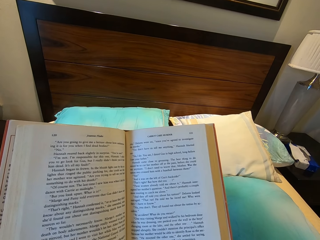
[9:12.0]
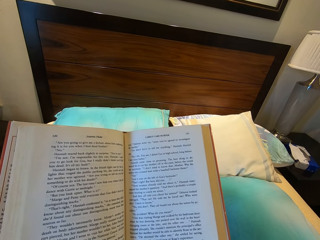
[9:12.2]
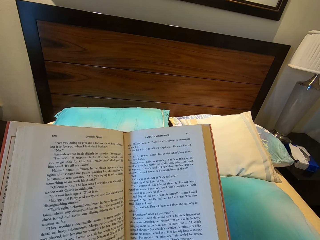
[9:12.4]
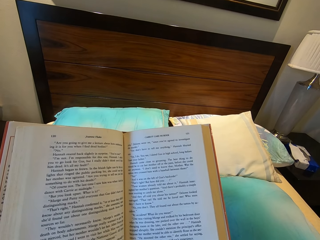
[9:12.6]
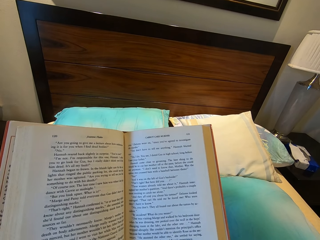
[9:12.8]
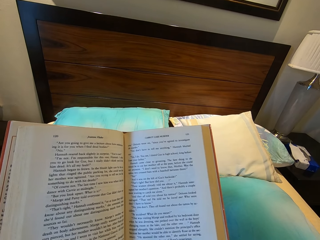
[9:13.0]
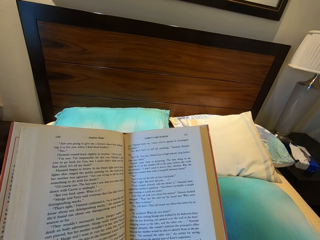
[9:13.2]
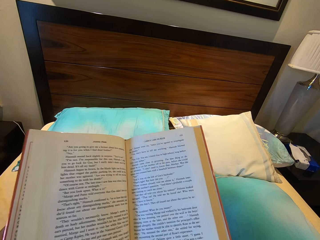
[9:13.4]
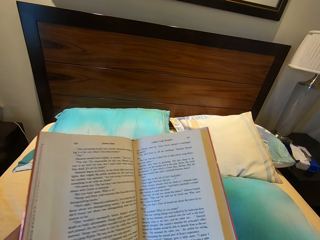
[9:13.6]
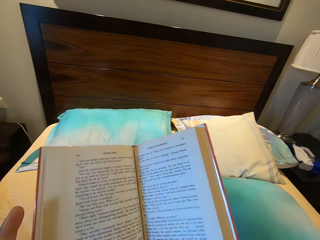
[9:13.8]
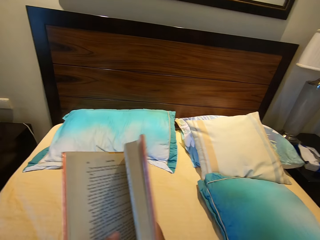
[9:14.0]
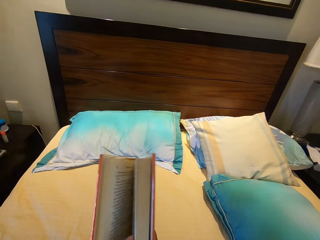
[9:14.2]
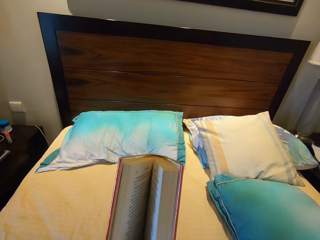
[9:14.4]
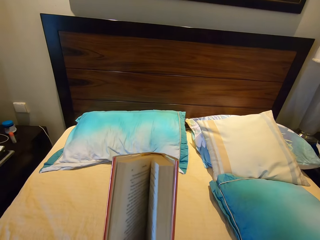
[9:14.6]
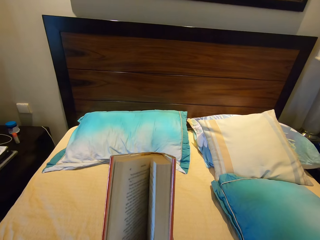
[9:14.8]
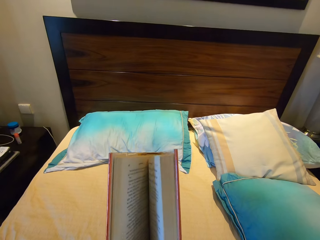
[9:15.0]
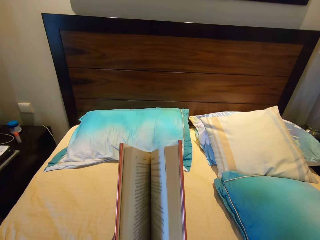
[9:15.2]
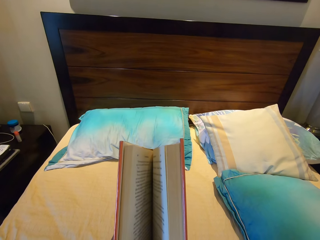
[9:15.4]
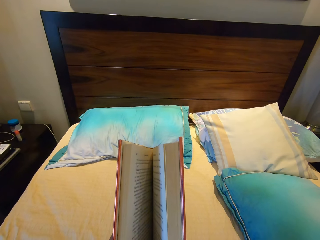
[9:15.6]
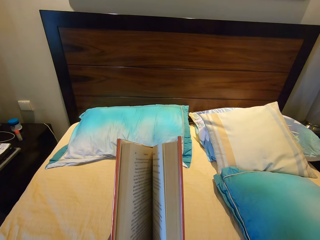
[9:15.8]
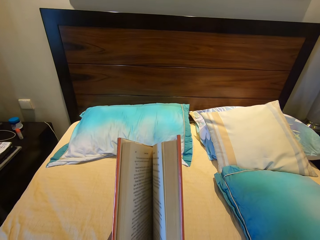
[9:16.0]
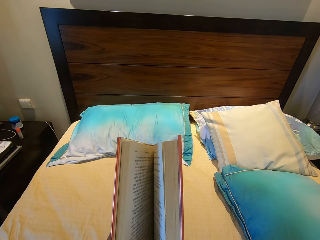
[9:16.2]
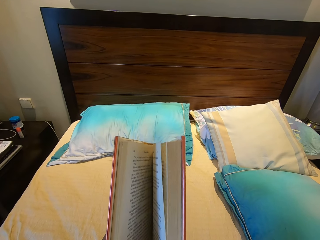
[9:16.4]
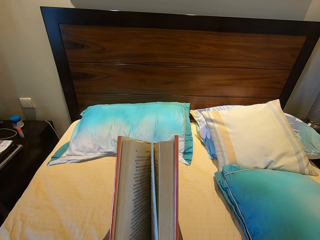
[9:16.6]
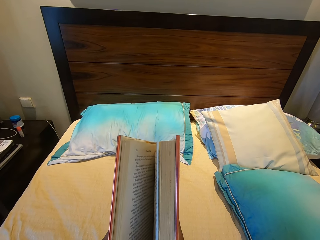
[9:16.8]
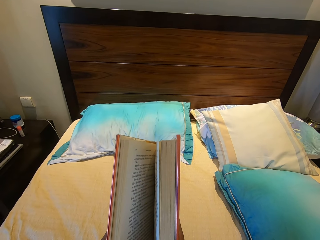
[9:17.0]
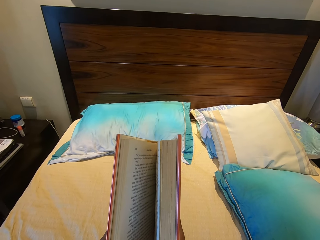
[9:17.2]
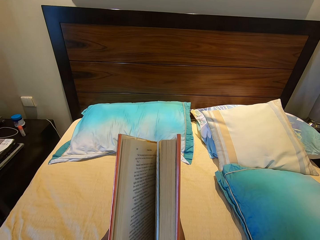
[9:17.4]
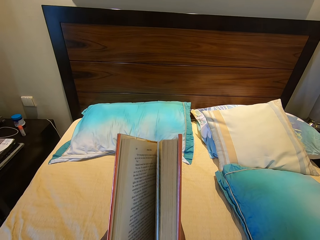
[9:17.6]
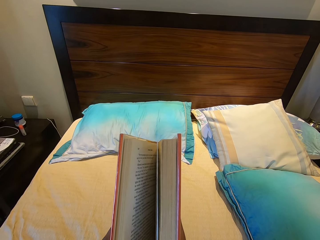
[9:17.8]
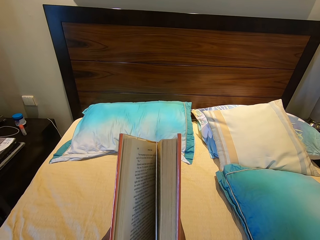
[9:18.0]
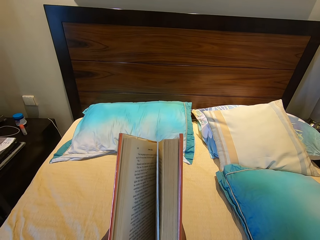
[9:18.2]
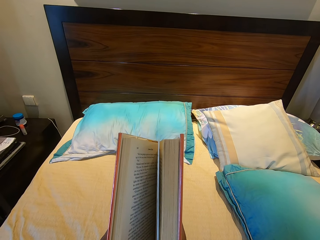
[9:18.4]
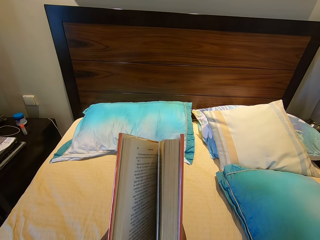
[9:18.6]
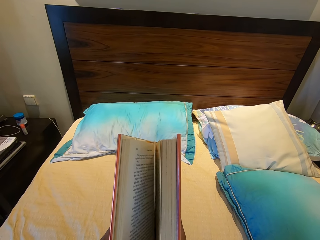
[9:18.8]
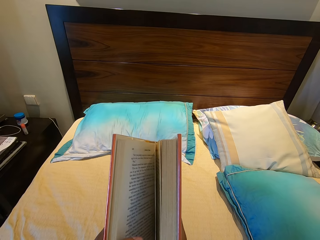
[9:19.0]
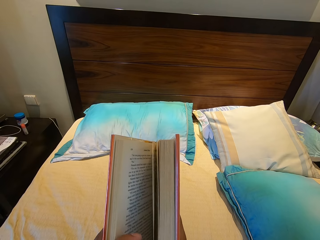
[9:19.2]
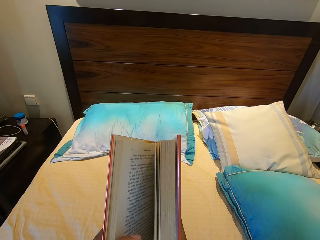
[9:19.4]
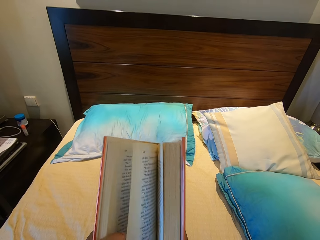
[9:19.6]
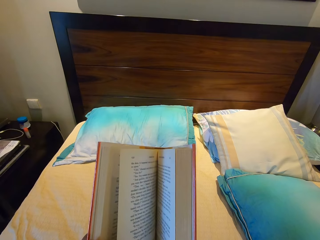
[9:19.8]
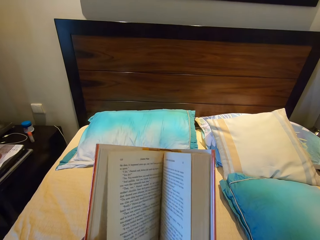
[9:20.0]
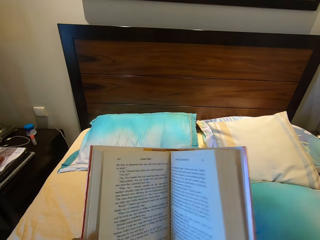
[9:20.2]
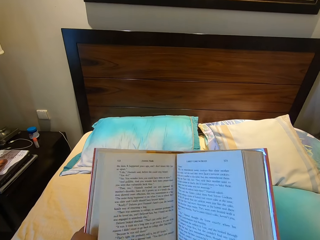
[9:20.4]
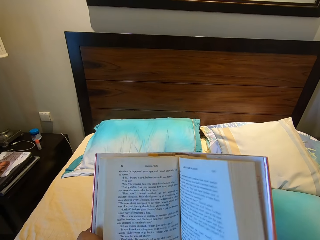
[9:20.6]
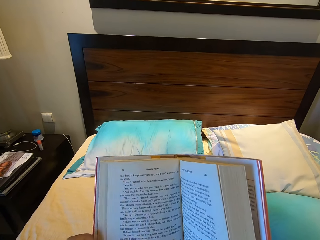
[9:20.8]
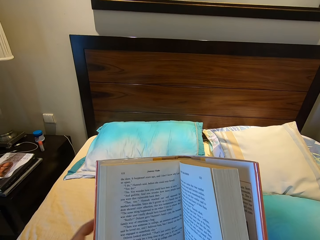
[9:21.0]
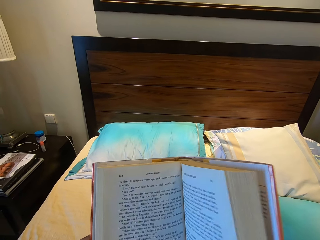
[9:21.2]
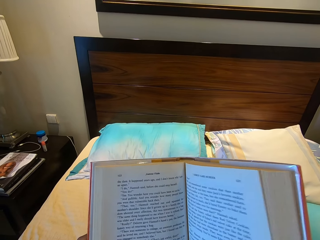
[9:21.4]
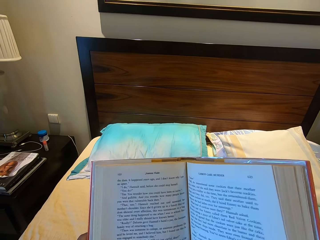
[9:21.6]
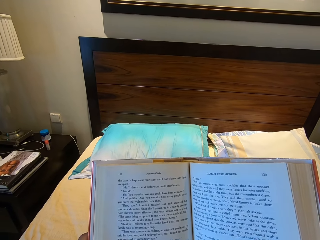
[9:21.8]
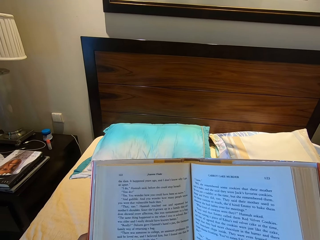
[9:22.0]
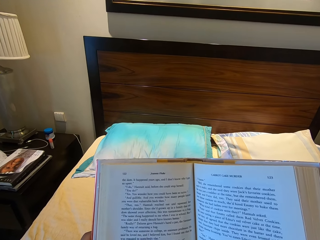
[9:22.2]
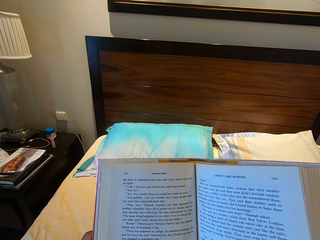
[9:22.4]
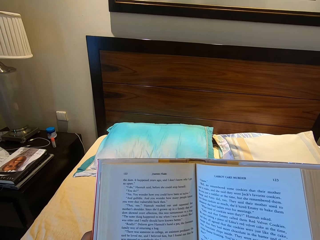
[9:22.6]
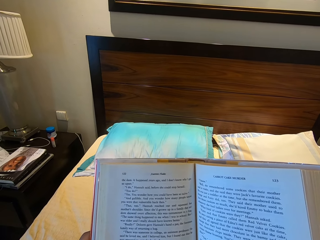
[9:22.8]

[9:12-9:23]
The camera wearer closes the book partially. They flip a page of the book. They flip another page of the book with the left hand. They look at the book.

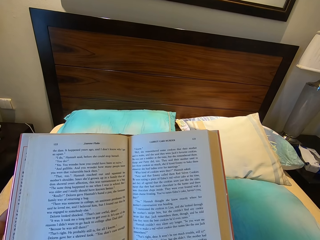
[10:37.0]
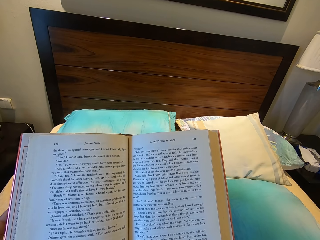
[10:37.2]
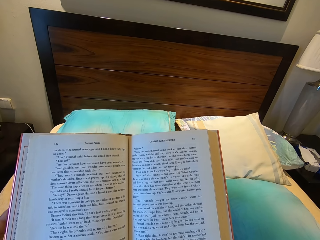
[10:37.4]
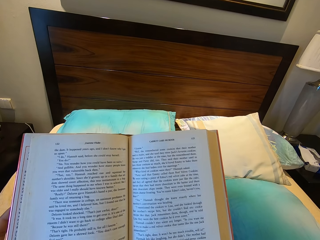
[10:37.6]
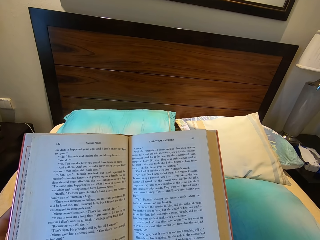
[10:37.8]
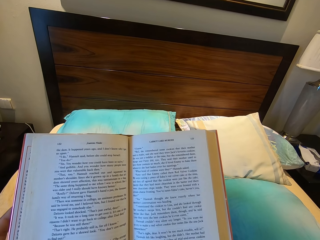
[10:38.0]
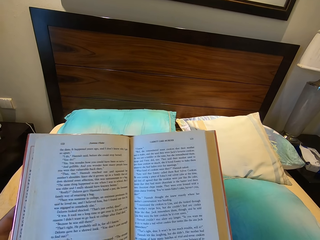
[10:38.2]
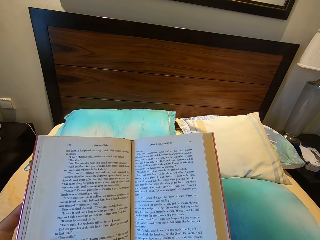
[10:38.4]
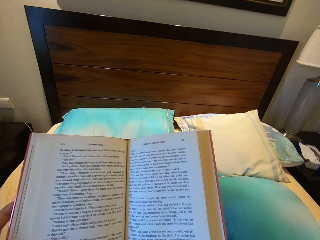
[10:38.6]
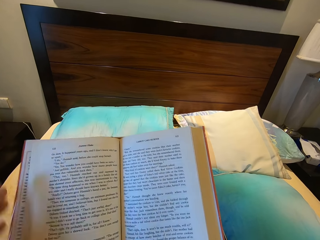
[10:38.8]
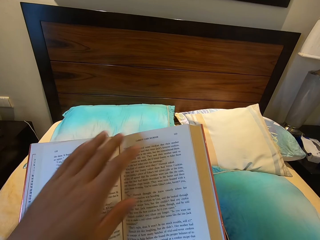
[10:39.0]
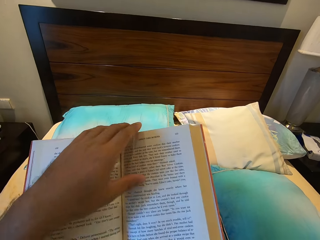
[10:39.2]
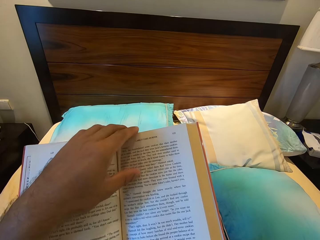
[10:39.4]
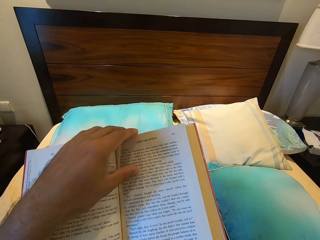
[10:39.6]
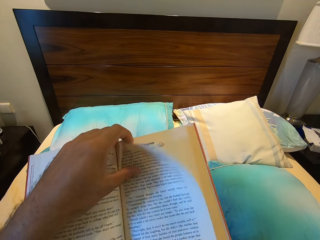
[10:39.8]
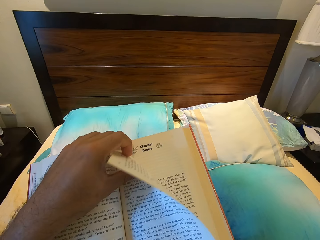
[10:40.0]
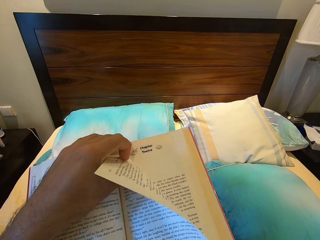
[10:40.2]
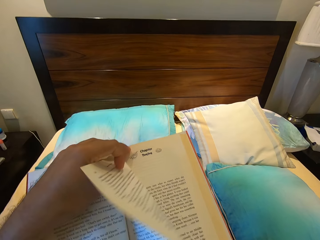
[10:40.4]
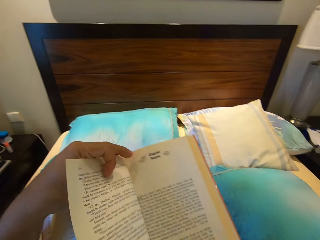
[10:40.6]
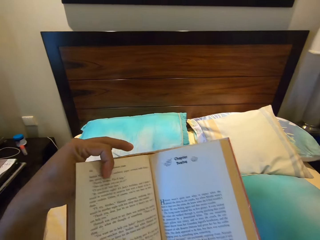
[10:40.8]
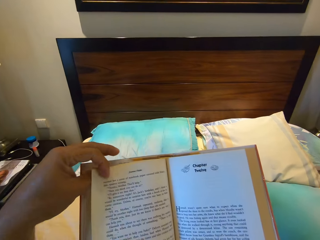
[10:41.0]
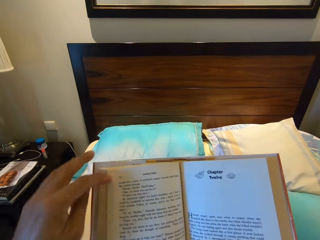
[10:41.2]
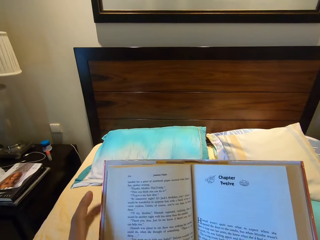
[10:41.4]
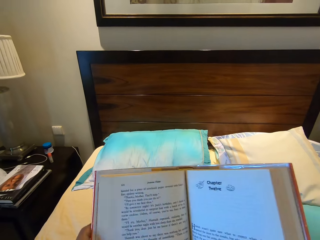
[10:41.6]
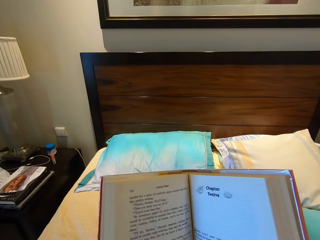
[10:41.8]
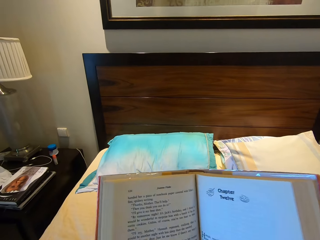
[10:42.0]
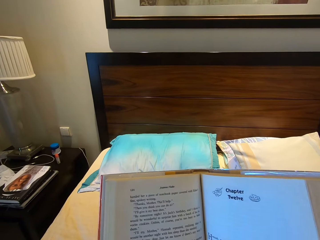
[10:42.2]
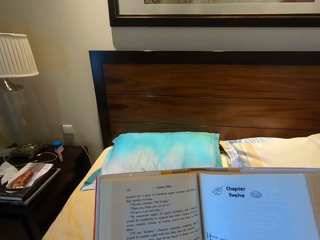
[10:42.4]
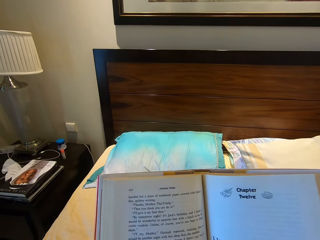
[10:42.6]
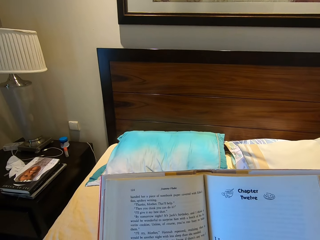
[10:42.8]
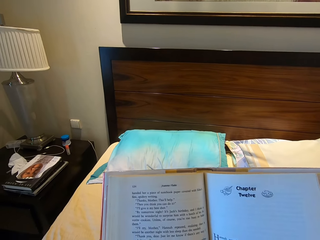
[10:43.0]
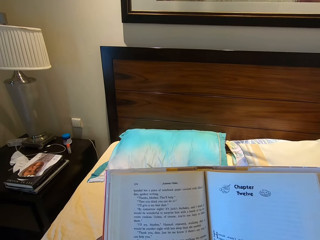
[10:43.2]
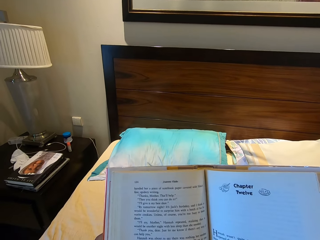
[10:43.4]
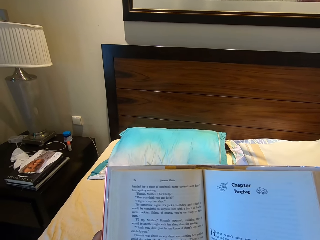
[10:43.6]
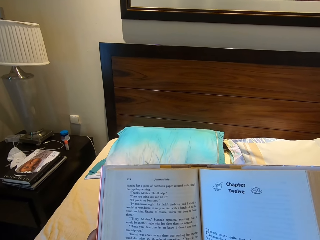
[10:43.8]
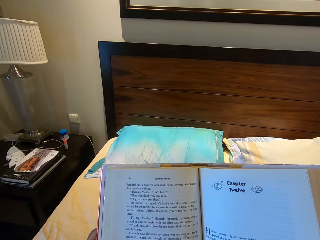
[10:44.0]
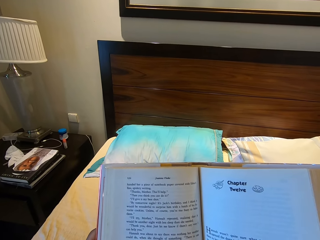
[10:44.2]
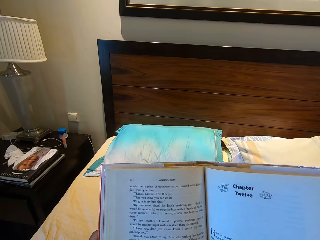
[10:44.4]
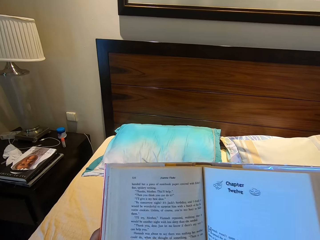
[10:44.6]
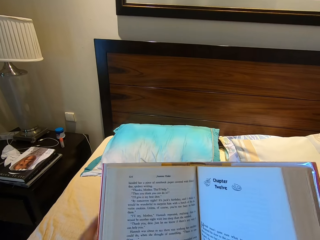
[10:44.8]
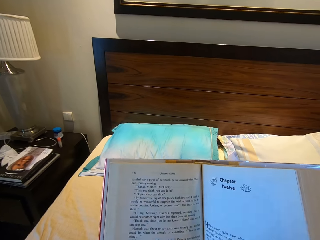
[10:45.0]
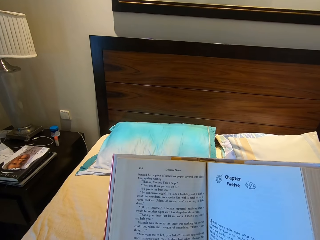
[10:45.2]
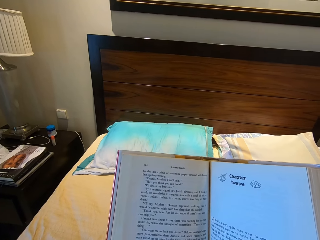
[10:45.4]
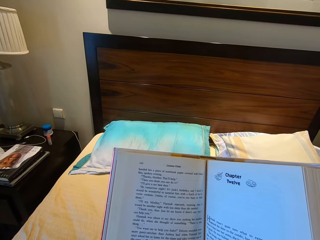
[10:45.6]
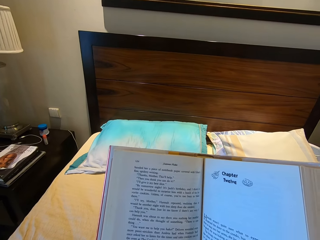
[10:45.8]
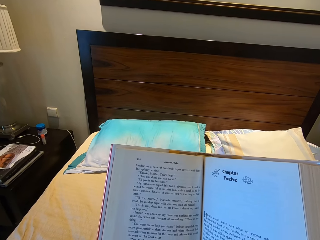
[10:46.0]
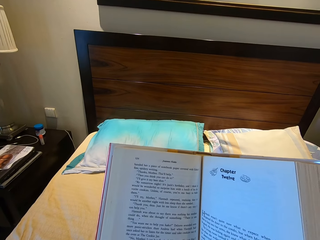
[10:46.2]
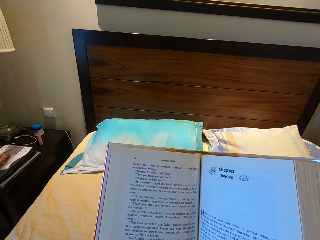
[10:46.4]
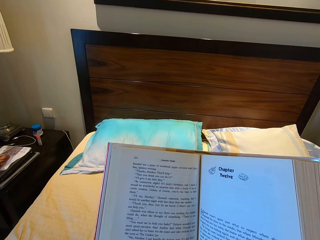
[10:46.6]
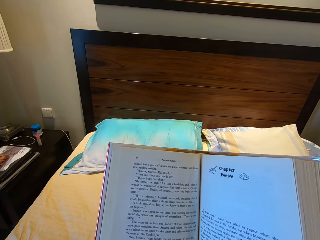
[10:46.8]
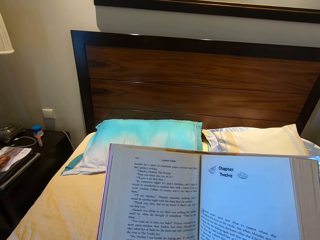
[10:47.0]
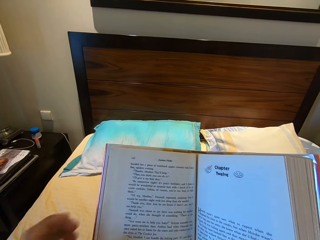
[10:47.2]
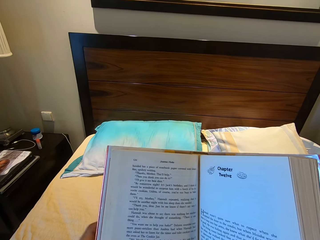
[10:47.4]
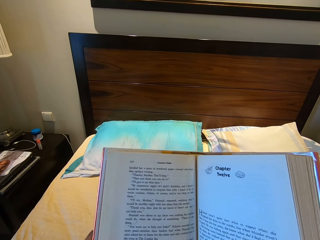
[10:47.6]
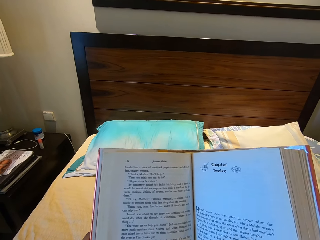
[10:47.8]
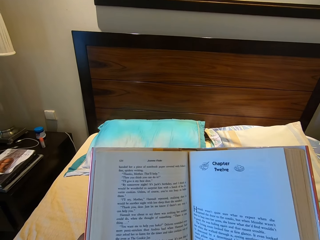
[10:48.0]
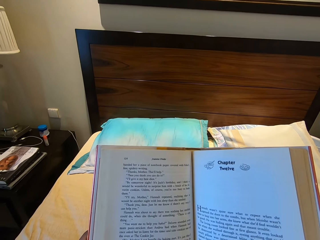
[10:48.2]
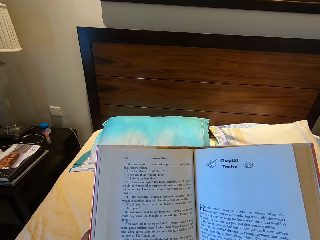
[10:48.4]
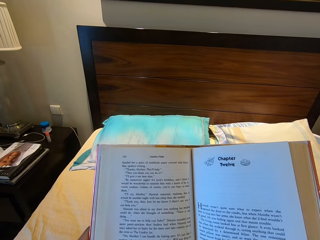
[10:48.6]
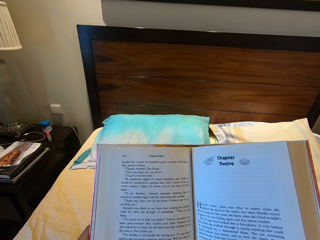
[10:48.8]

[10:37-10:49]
The camera wearer puts the left hand on the top side of the book. They flip another page of the book with the left hand. They look at the book. They move the left hand. They look at the book. They move the left hand. They hold the book with the left hand.
